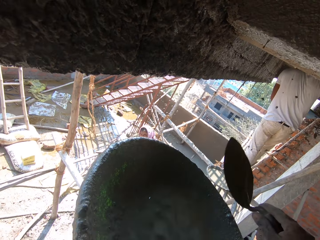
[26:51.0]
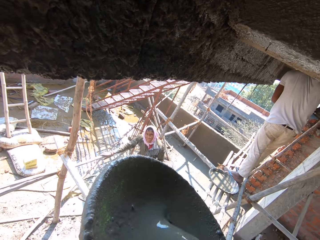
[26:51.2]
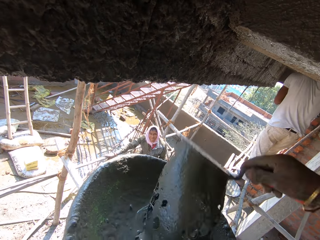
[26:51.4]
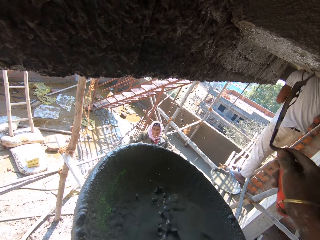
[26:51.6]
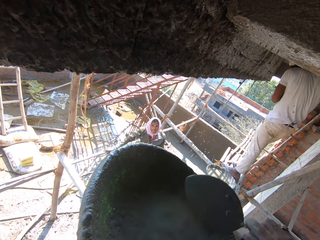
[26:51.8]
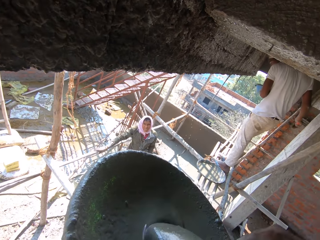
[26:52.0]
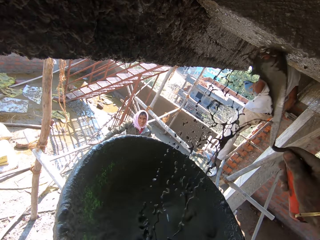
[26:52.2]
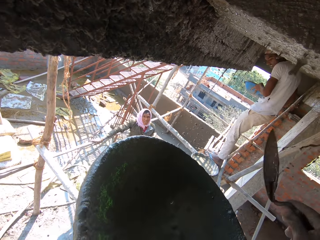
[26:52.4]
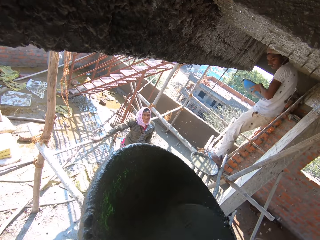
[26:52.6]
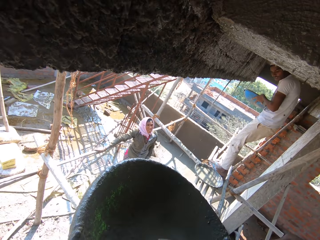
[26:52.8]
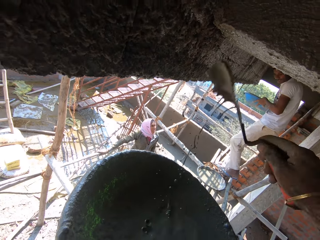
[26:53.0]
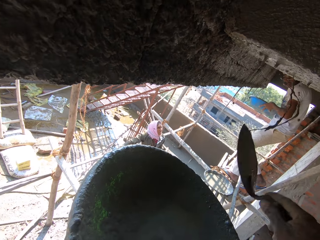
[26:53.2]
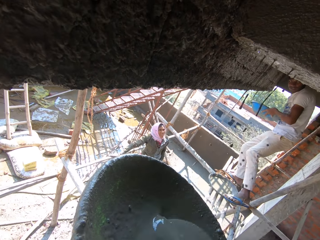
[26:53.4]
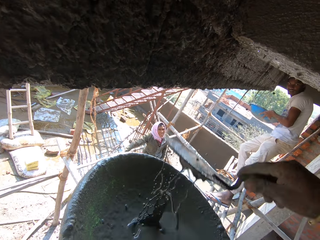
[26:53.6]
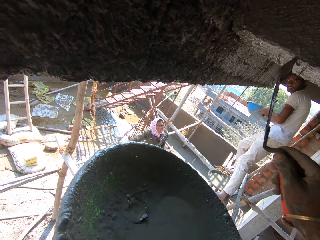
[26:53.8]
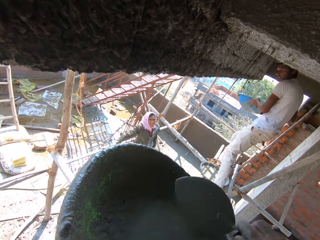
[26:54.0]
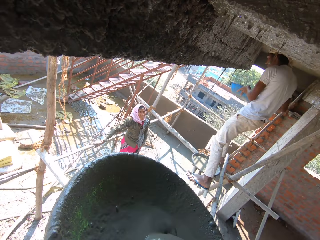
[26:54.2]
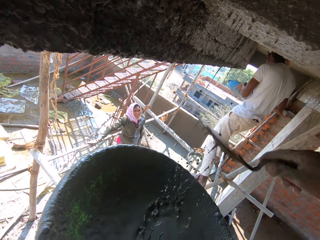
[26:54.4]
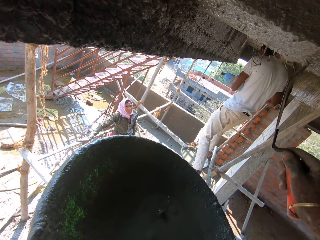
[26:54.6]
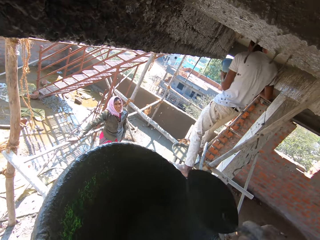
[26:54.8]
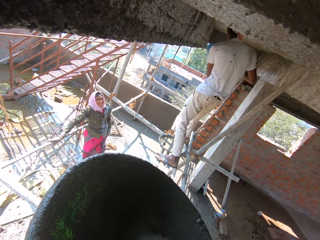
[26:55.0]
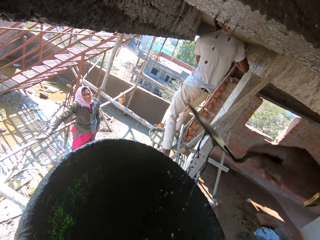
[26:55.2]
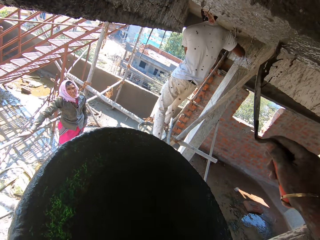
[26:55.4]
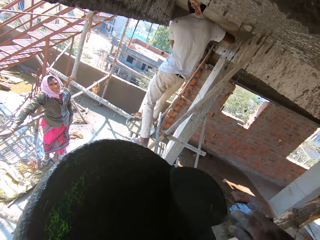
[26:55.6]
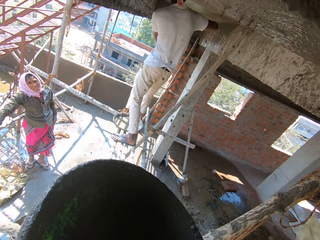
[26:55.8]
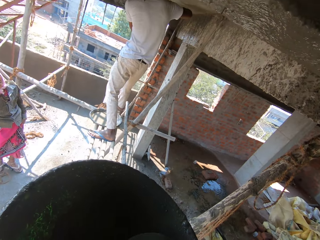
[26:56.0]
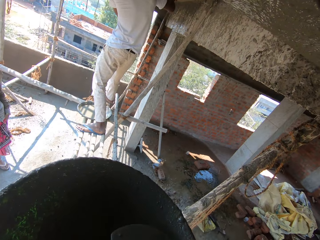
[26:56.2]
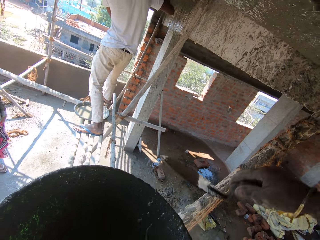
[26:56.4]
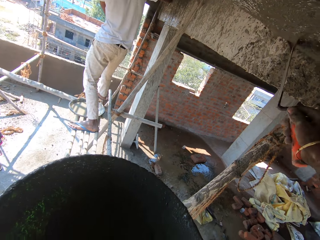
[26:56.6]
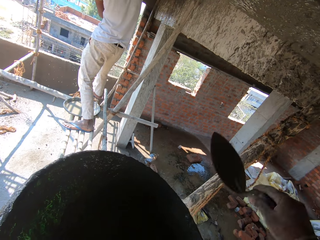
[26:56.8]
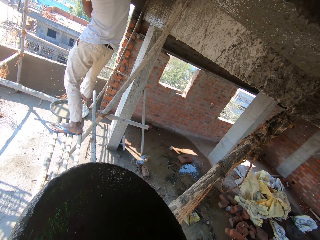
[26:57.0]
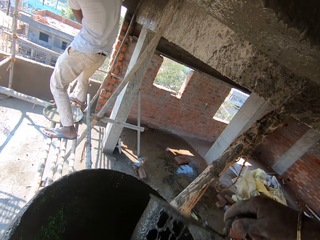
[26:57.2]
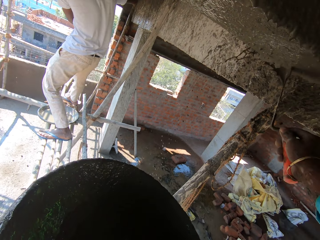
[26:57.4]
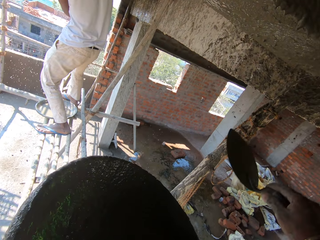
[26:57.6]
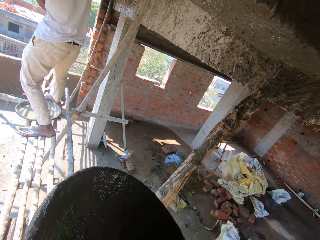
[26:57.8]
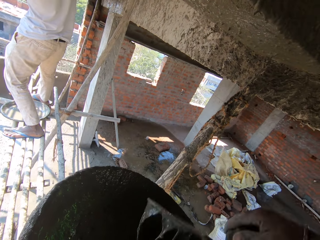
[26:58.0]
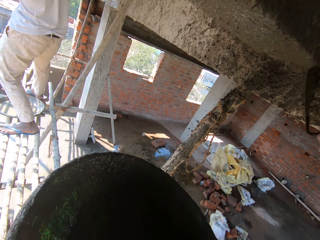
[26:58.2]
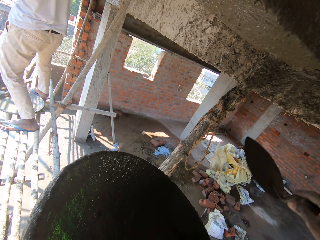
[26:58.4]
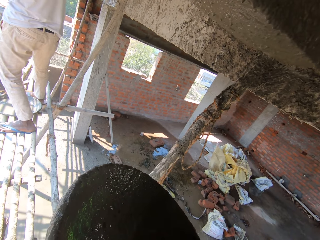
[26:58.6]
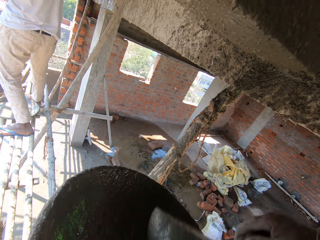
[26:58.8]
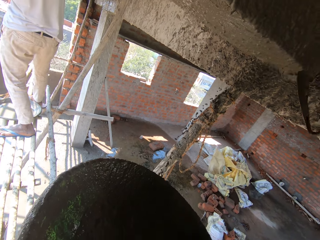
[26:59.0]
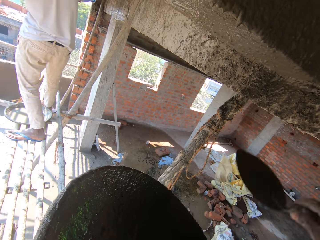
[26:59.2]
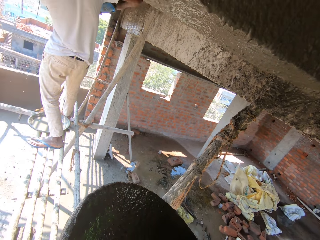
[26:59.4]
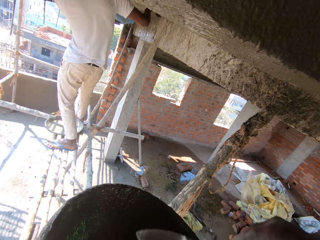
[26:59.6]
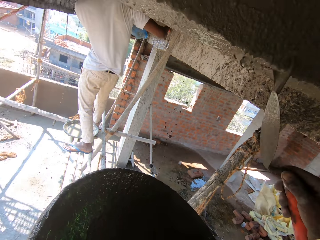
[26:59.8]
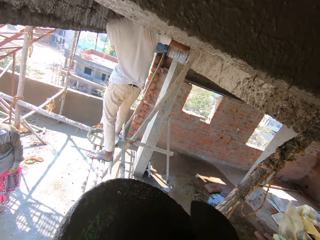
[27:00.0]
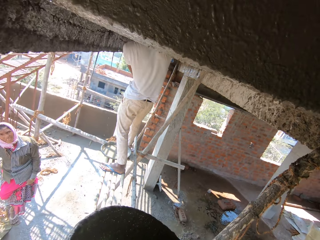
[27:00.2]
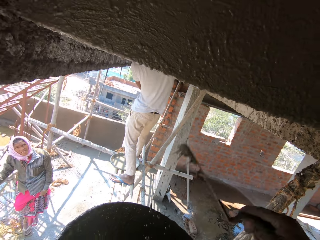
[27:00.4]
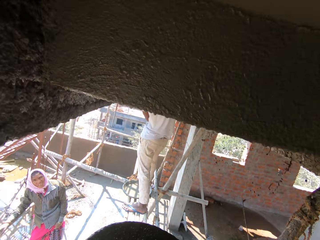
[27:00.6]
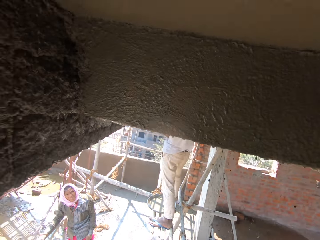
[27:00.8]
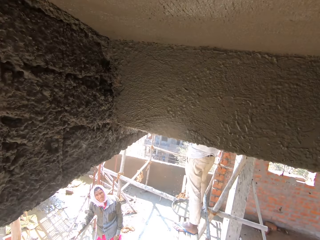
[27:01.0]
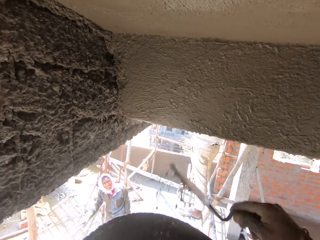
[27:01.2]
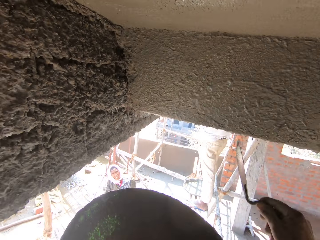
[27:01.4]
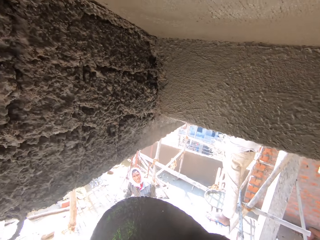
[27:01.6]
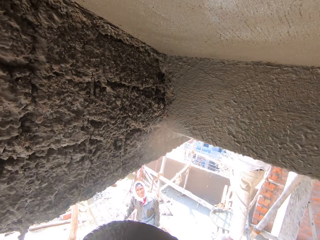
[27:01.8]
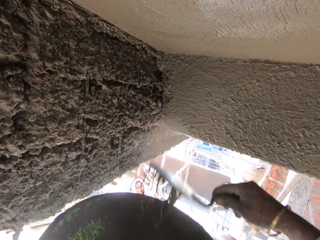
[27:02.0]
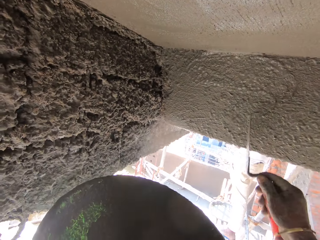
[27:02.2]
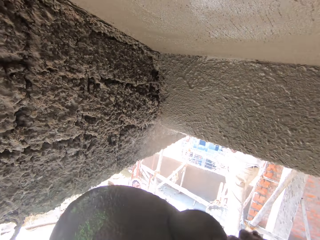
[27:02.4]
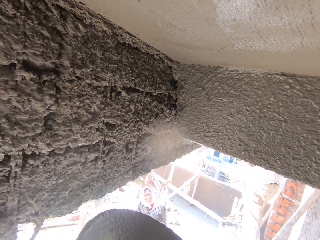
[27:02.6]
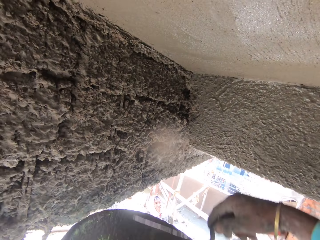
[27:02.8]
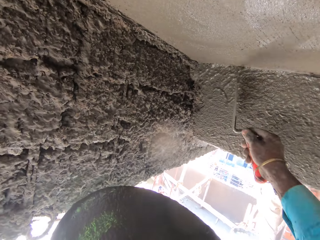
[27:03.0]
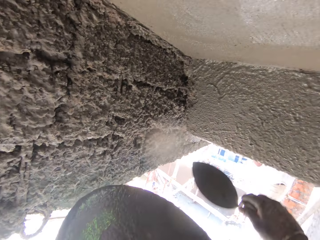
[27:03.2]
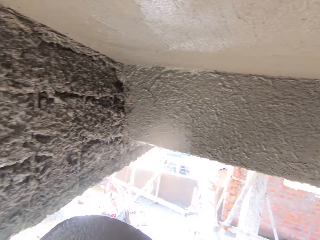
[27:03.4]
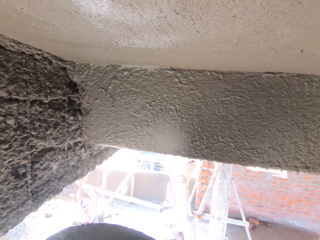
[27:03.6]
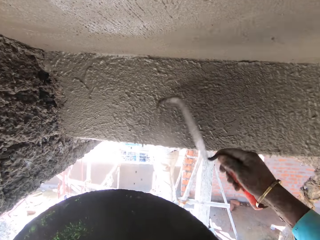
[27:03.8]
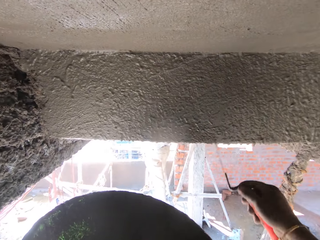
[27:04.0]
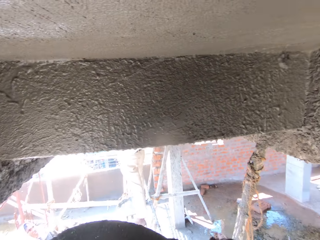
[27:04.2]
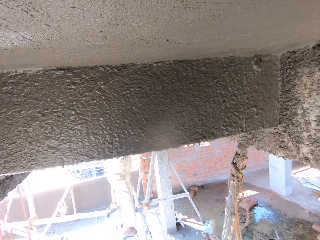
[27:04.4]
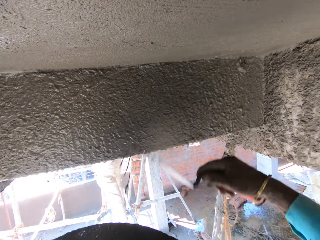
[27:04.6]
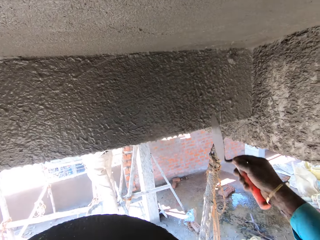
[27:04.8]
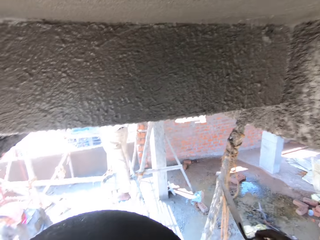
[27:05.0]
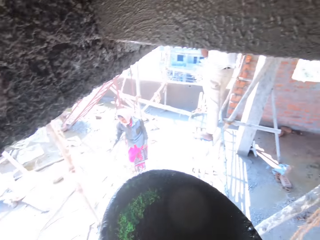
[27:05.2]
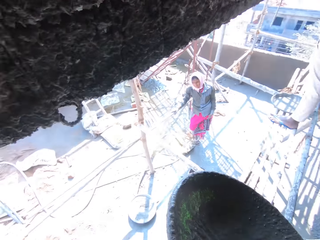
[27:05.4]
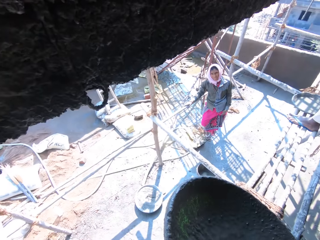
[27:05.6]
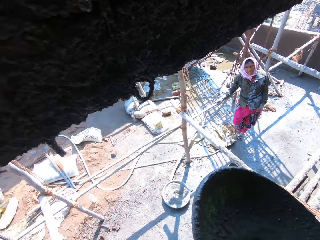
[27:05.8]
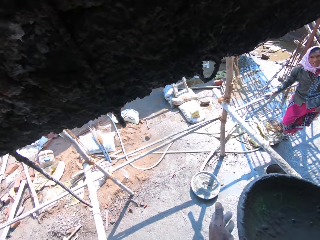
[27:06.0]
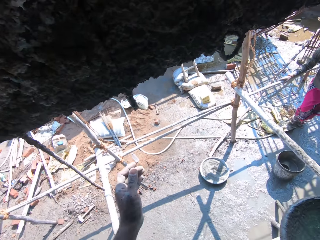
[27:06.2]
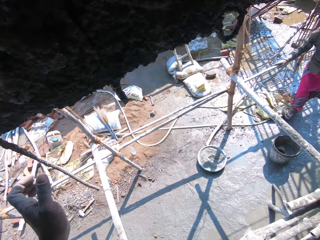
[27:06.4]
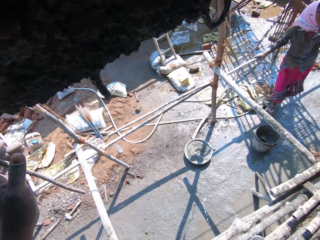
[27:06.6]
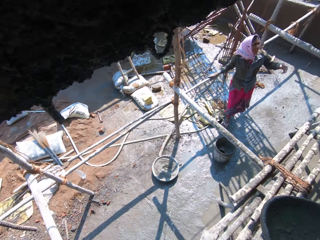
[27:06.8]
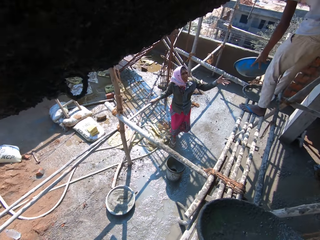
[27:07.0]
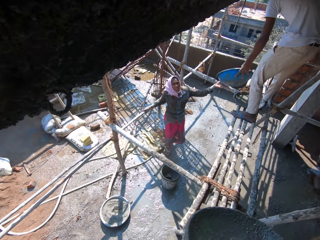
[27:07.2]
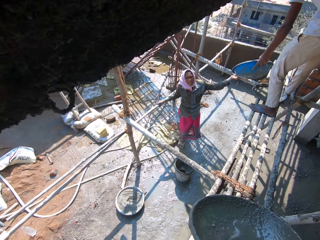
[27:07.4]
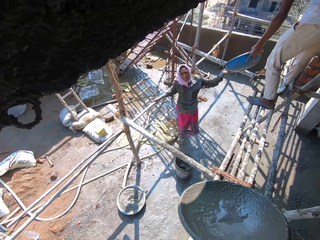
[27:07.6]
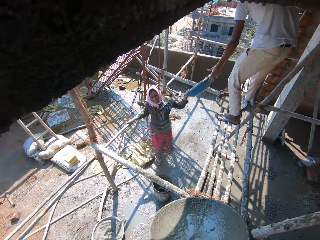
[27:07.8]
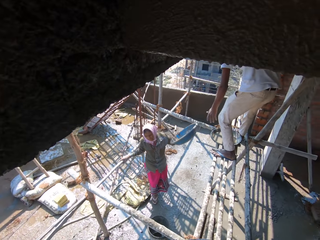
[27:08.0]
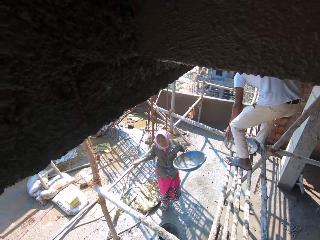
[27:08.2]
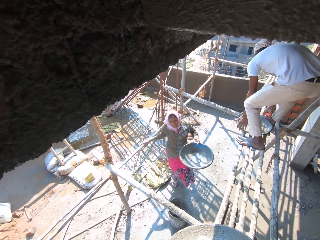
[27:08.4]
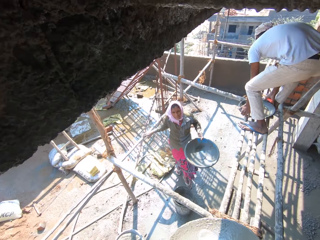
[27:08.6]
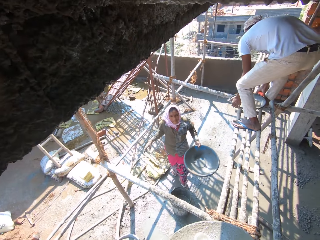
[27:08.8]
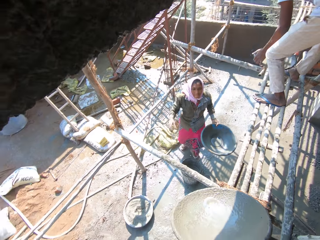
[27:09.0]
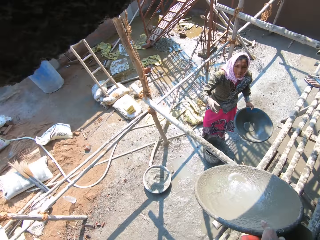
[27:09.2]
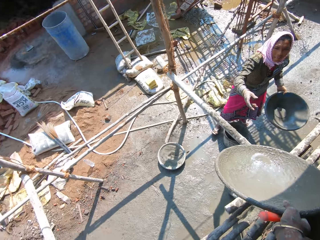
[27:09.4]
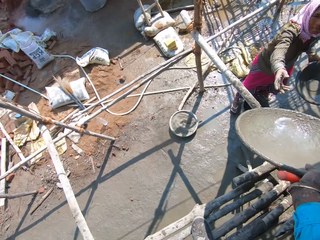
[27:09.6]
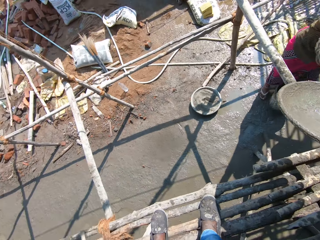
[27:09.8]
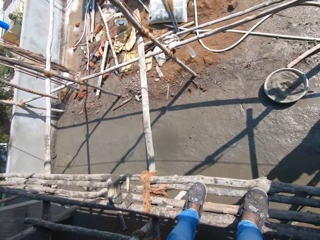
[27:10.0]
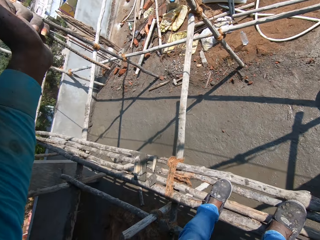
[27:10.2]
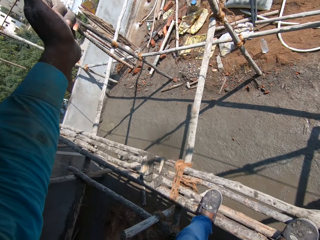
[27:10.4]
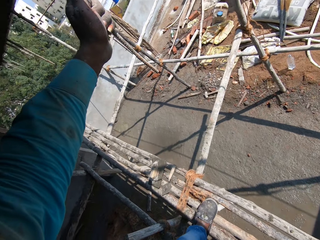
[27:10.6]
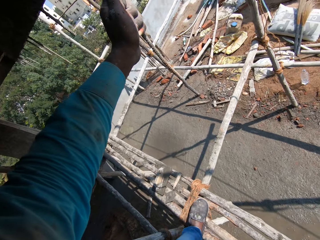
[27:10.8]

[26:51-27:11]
The camera wearer throws concrete on the wall. He scoops the concrete and throws the concrete on the wall. He scoops the concrete and throws the concrete on the wall. He scoops the concrete and throws the concrete on the wall. He scoops the concrete and throws the concrete on the wall. He scoops the concrete and throws the concrete on the wall. He scoops the concrete and throws the concrete on the wall. He scoops the concrete and throws the concrete on the wall. He scoops the concrete and throws the concrete on the wall. He scoops the concrete and throws the concrete on the wall. He scoops the concrete and throws the concrete on the wall. He scoops the concrete and throws the concrete on the wall. He scoops the concrete and throws the concrete on the wall. He scoops the concrete and throws the concrete on the wall. He scoops the concrete and throws the concrete on the wall. He scoops the concrete and throws the concrete on the wall. He scoops the concrete and throws the concrete on the wall. He scoops the concrete and throws the concrete on the wall. He holds the metal with his left hand. He talks to a person and looks around. He gives the person the mortar pan. He stretches his right hand.

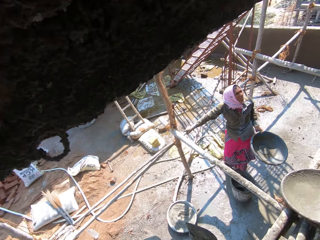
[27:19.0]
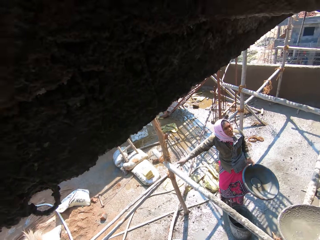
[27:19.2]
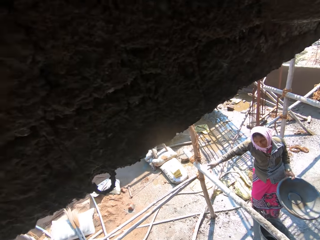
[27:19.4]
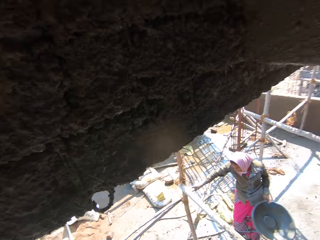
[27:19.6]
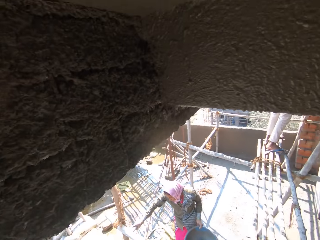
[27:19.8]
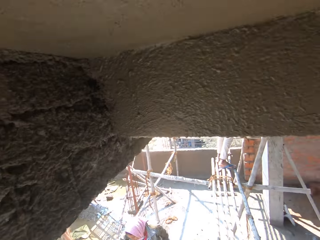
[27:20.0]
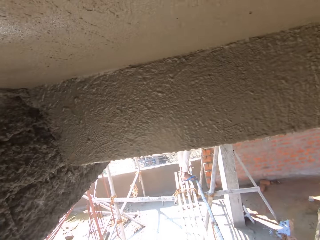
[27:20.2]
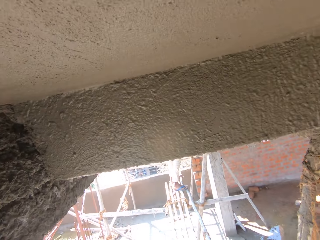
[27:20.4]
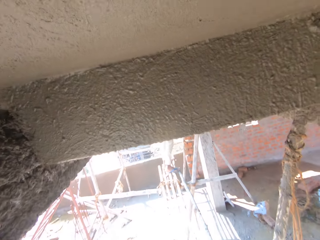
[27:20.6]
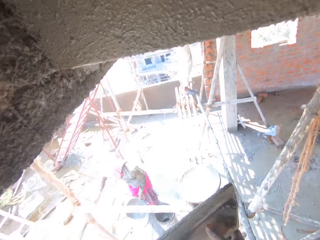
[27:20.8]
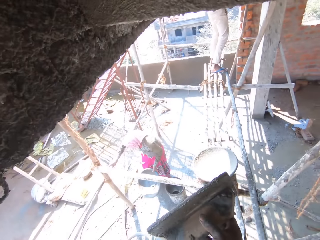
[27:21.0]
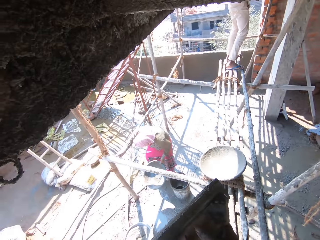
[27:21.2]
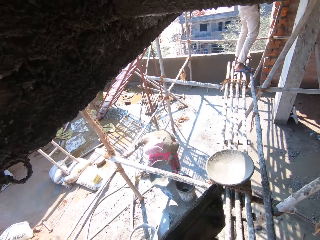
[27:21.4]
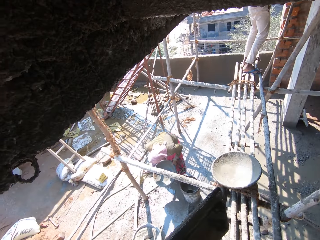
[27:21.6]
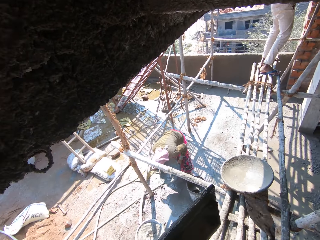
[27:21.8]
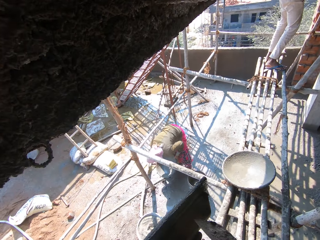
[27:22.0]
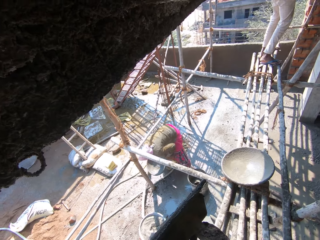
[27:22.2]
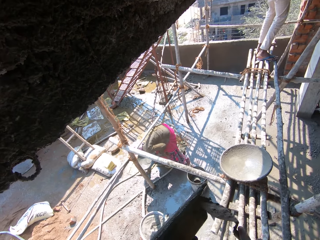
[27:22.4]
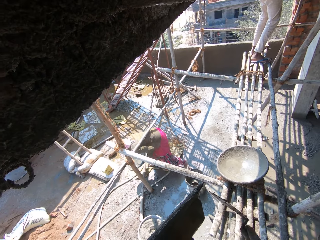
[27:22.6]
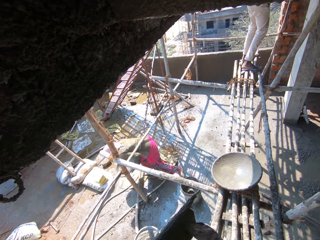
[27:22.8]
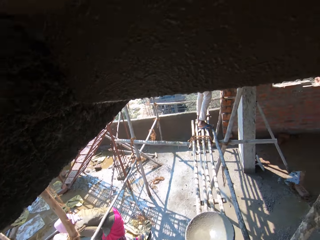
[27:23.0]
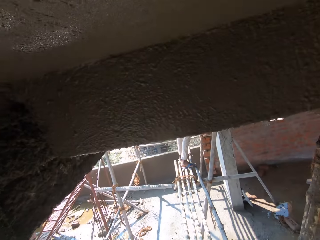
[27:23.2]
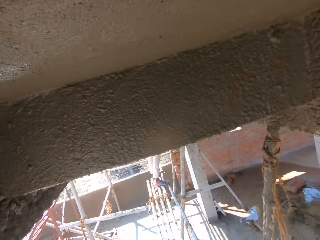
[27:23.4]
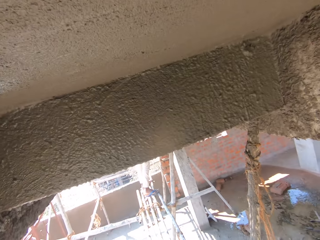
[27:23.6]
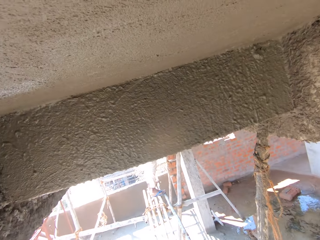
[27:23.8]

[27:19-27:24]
The camera wearer looks around. They remove mortar from the wooden float with the trowel. They interact with a lady. They look around.
